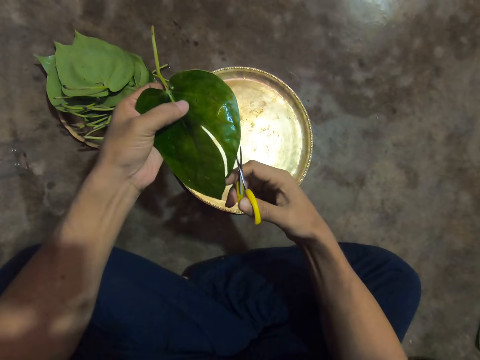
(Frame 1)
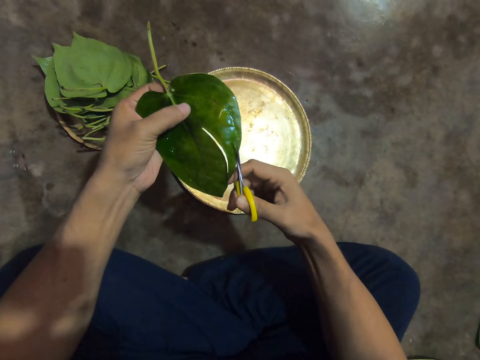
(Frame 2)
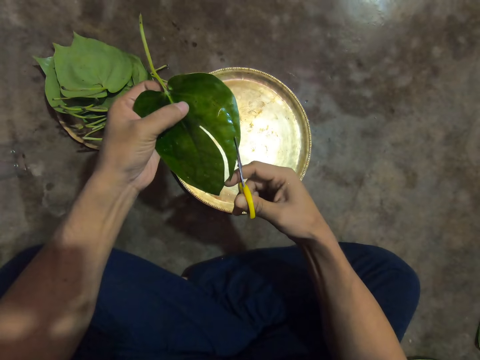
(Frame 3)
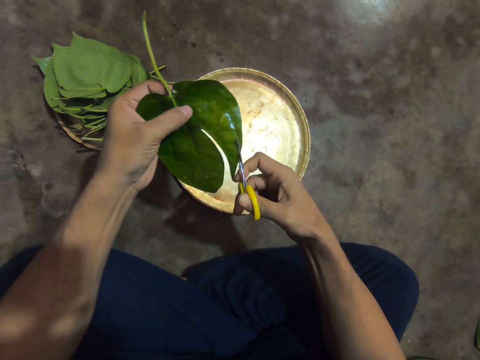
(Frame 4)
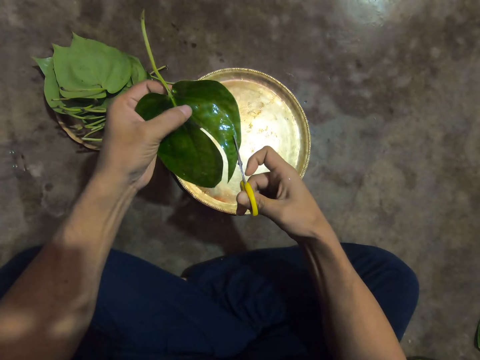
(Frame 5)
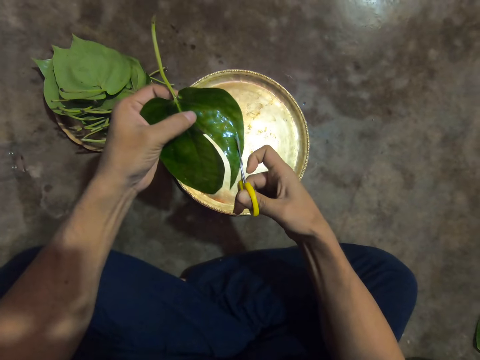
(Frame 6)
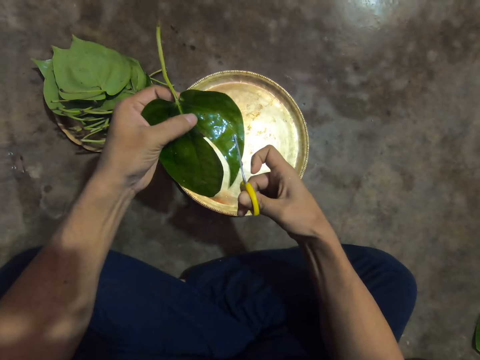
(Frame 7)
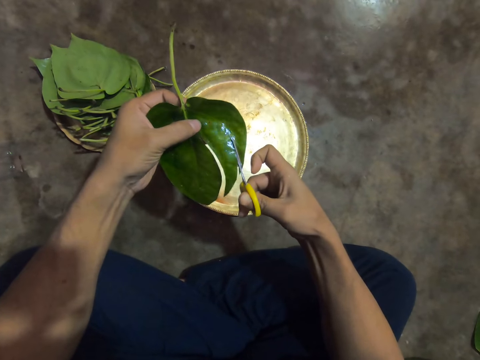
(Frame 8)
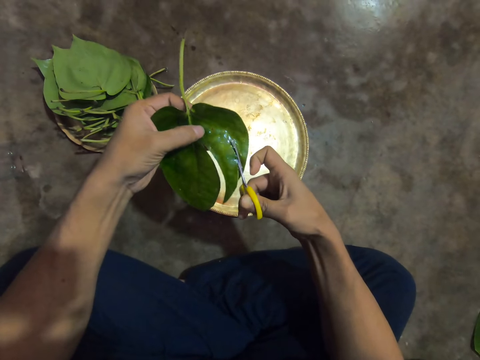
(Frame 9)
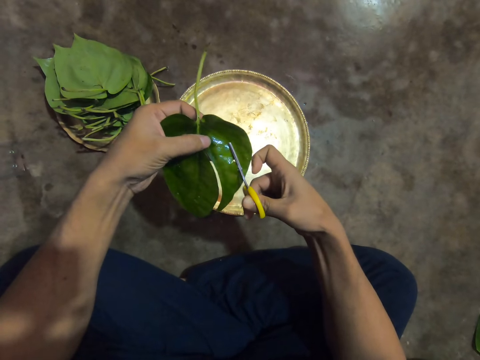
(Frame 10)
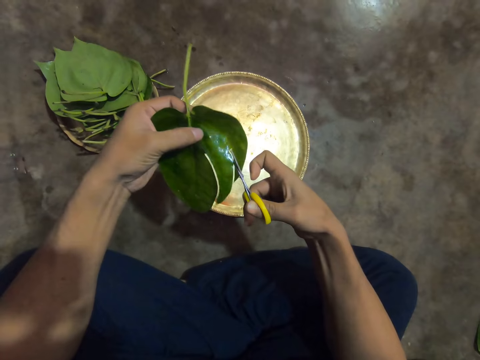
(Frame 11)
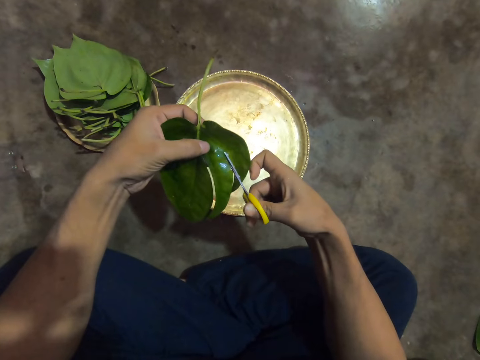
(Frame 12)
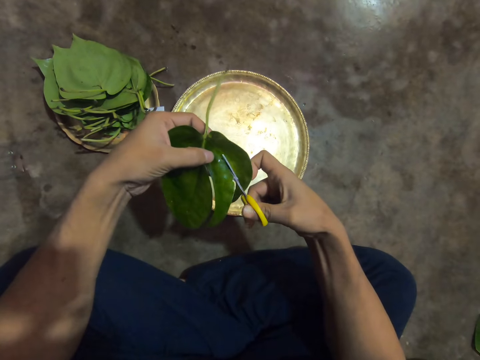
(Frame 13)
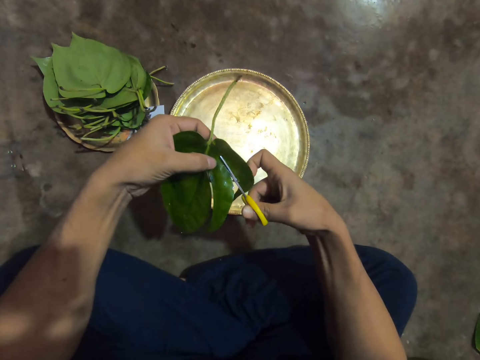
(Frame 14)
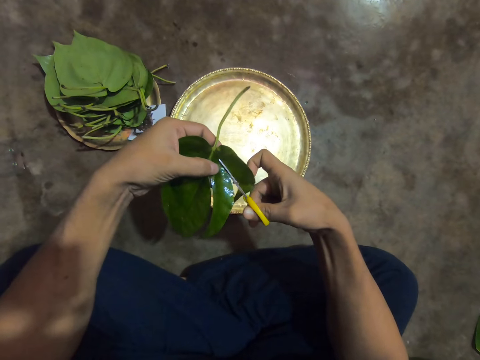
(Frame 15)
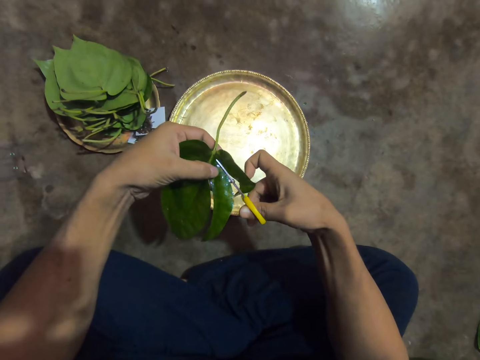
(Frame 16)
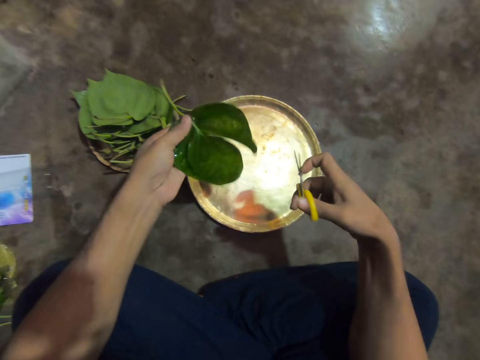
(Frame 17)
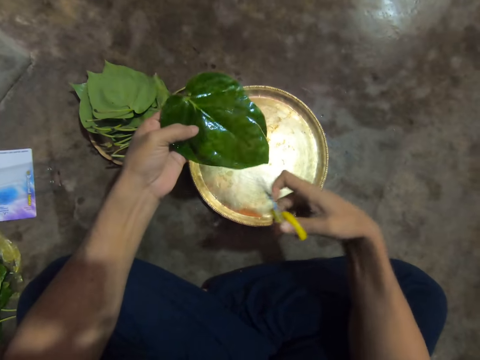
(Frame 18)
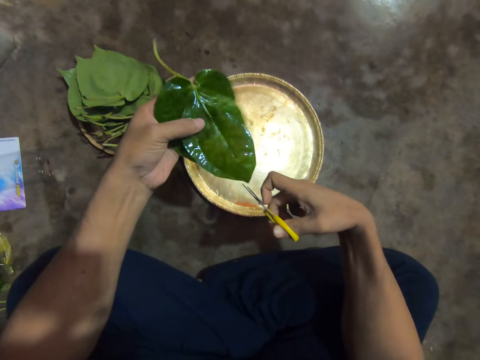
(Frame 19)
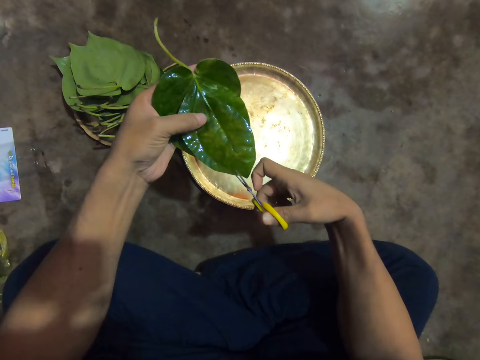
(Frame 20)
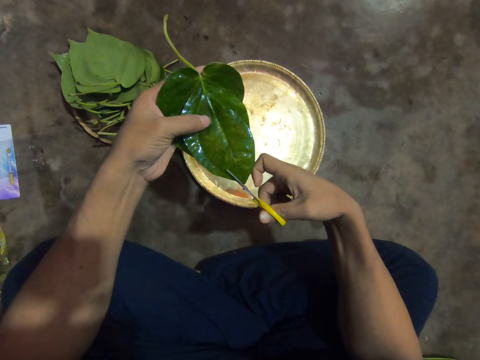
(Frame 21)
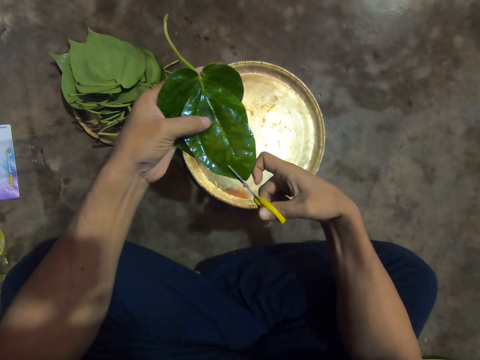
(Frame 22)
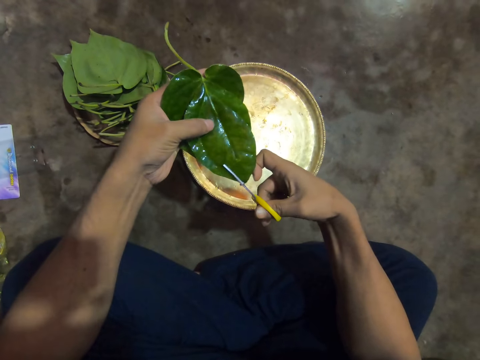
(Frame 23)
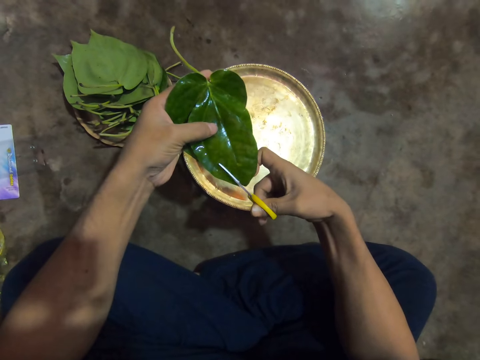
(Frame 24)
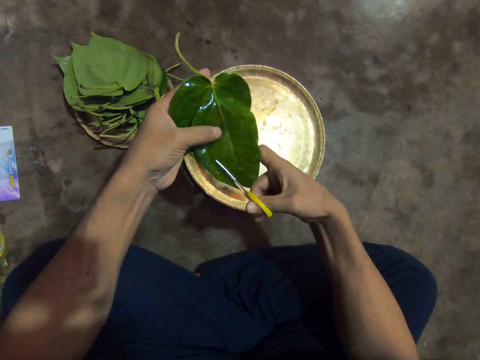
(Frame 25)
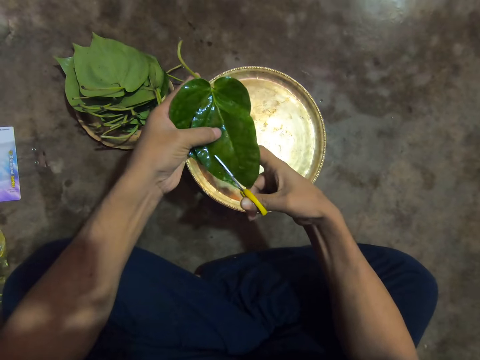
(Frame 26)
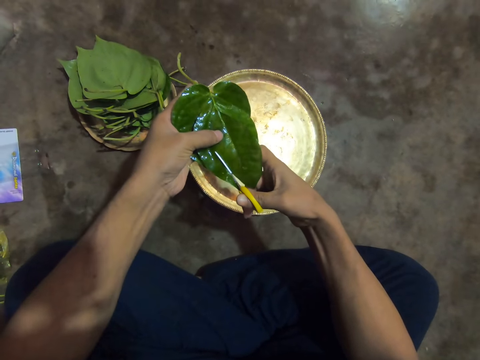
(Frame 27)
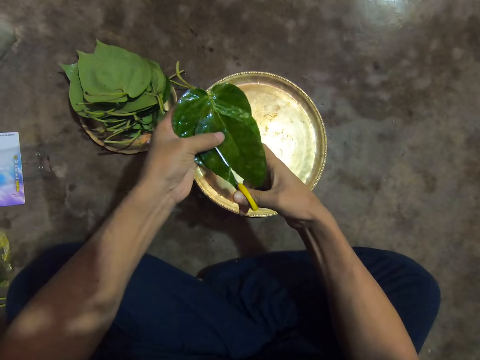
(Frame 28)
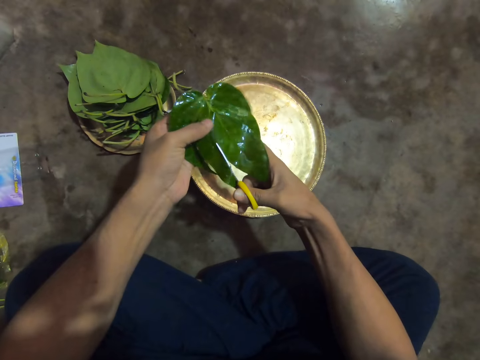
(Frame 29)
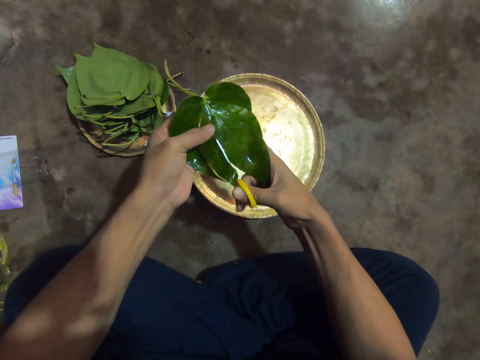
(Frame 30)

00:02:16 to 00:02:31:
The camera wearer cuts the leaf with a pair of scissors. She adjusts the leaf on her left hand. She cuts the leaf with the pair of scissors.

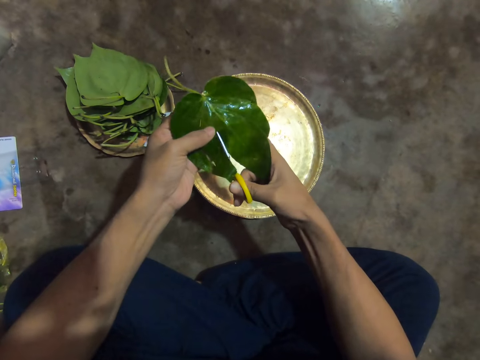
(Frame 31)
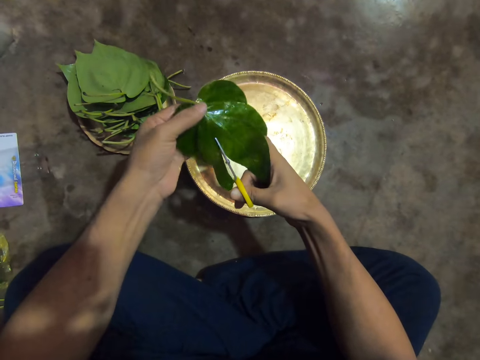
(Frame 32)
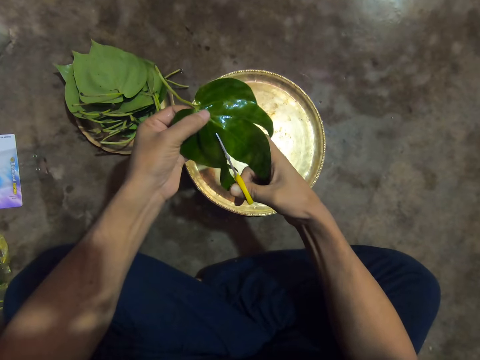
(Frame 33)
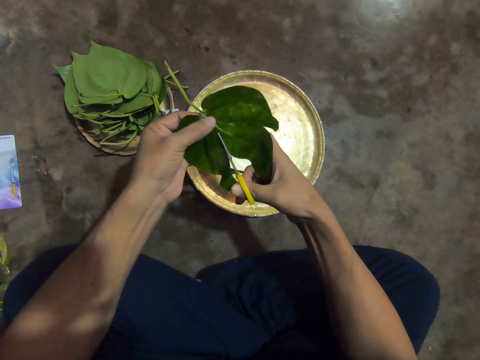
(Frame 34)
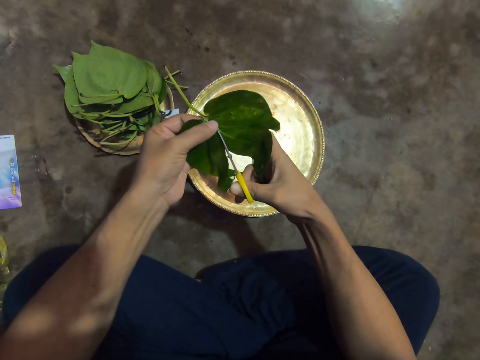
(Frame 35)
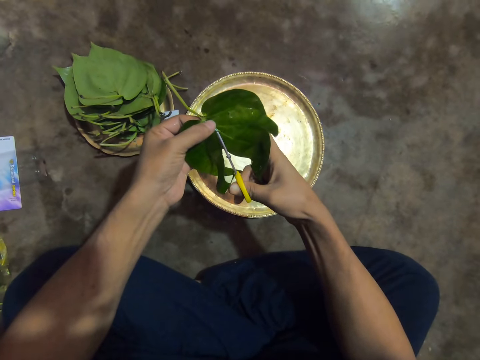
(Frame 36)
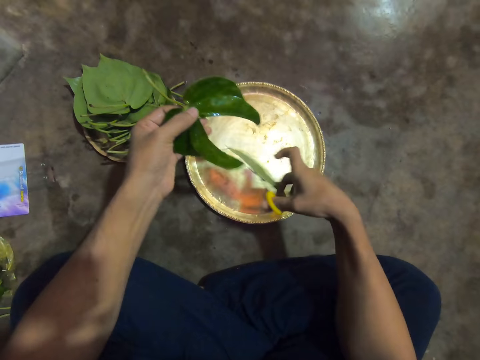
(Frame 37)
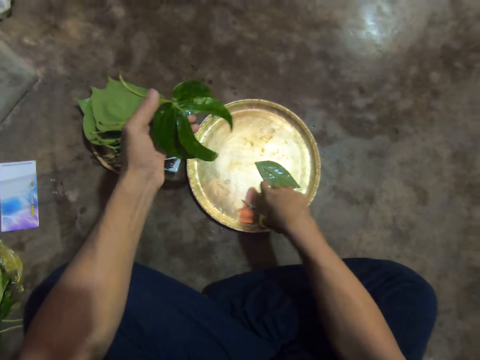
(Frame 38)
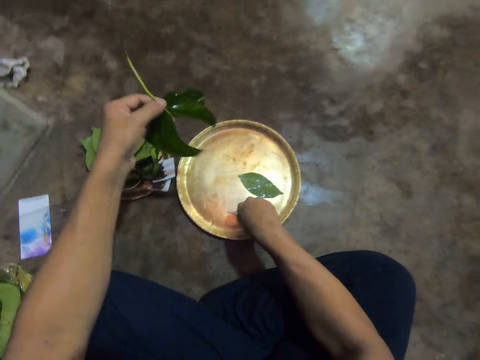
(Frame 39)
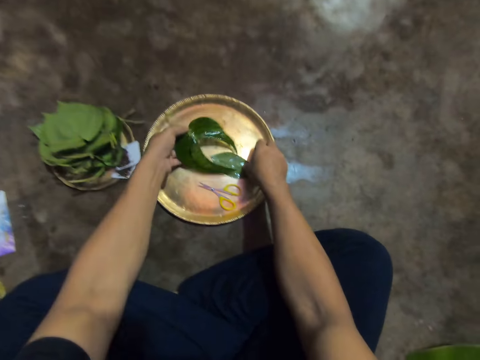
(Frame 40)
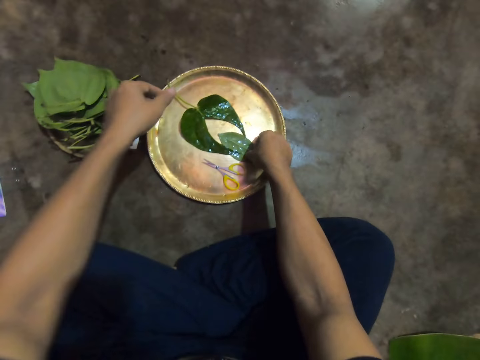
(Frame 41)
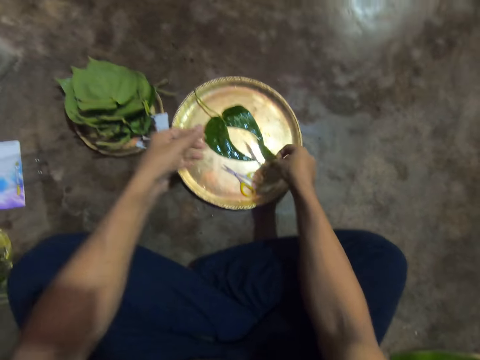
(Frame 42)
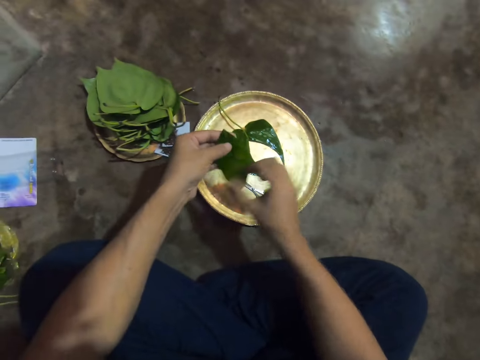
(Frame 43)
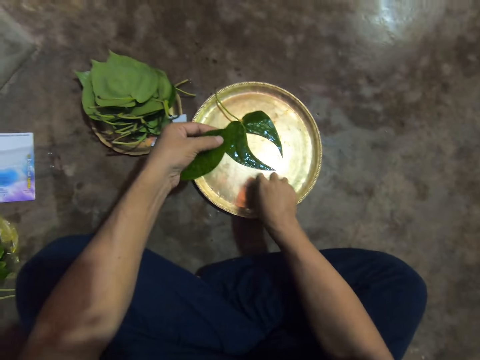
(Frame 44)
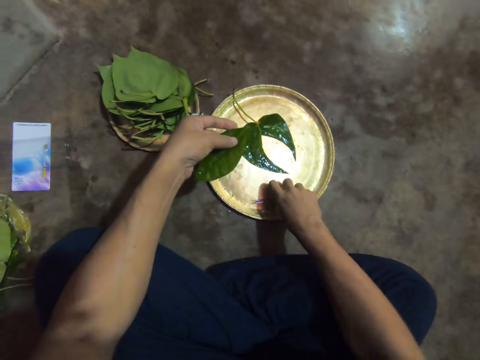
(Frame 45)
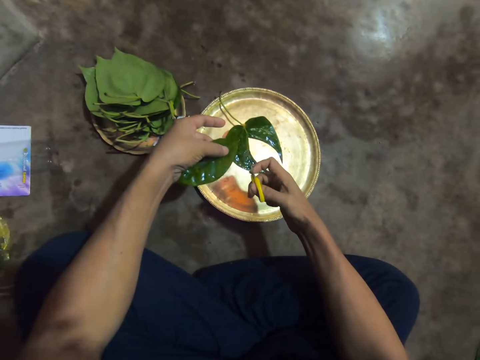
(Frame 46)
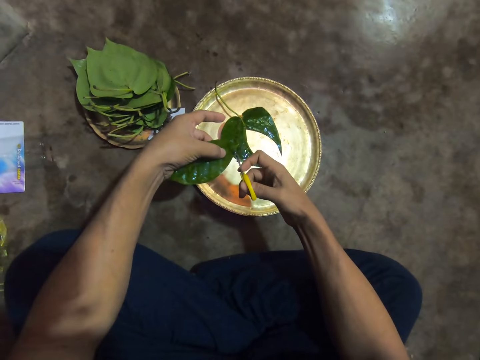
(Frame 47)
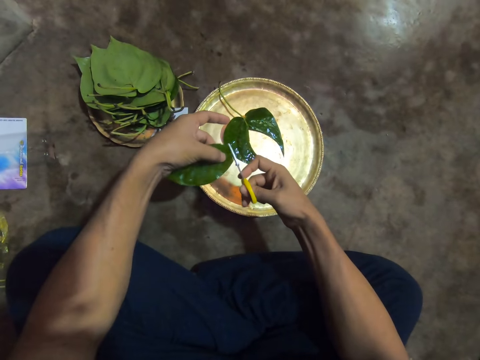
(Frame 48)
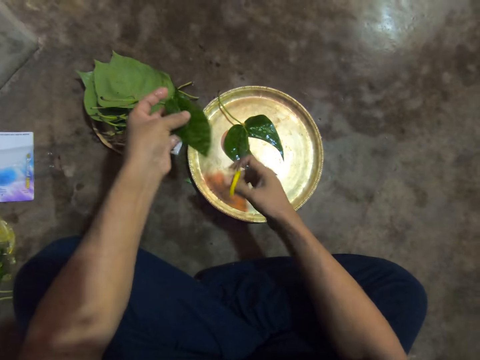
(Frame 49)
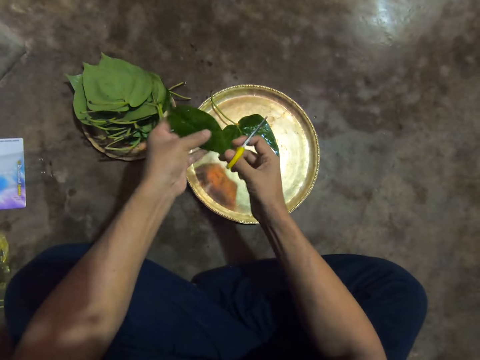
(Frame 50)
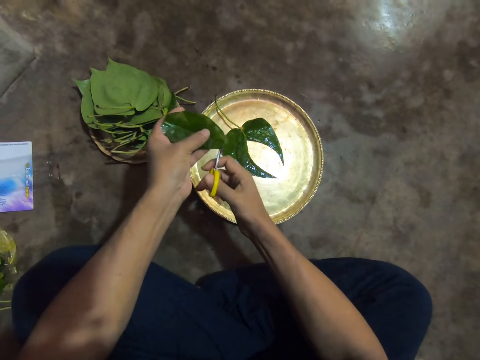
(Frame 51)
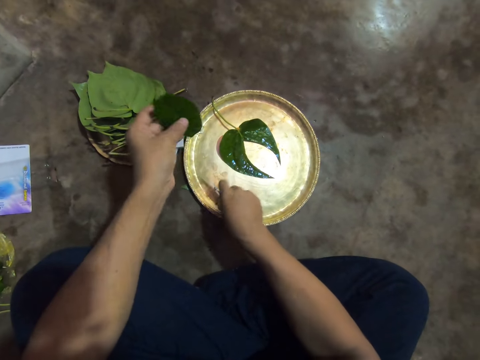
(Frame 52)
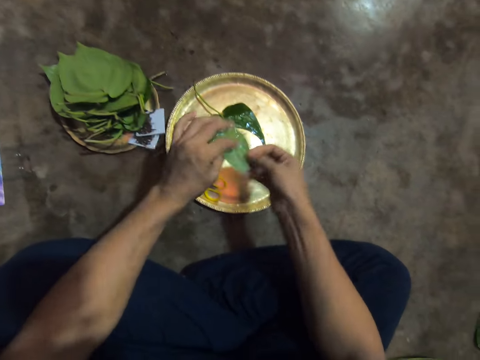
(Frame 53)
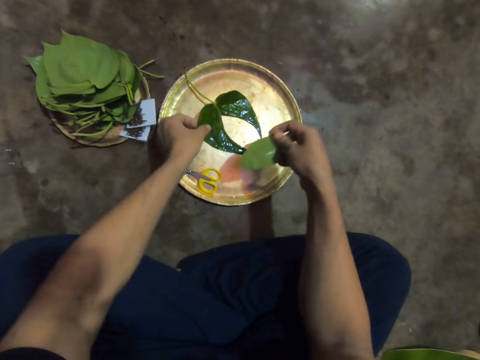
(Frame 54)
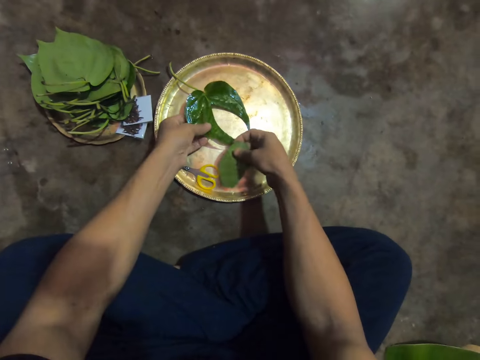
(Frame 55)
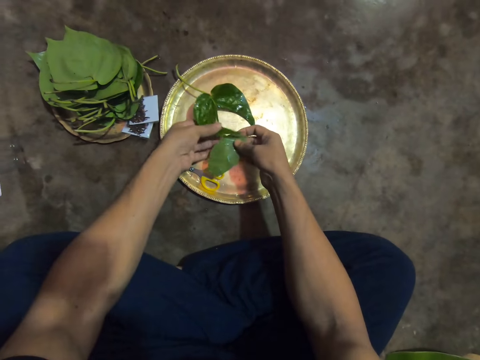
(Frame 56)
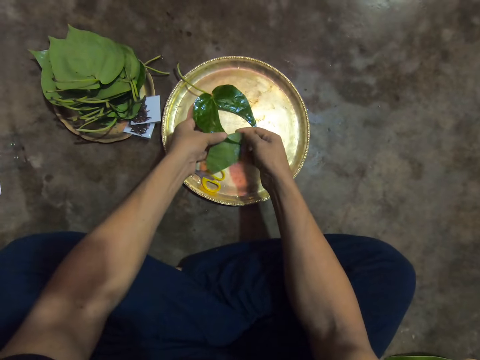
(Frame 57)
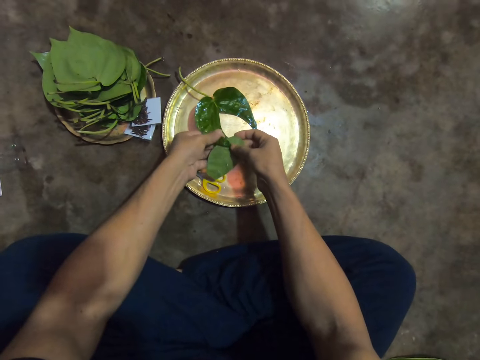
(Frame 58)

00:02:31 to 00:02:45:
The camera wearer drops a piece of leaf in the tray. They inspect a leaf on her left hand. They place the pair of scissors onto the tray on the floor. They place the leaf in his left hand onto the tray on the floor. They pick the leaf from the tray on the floor with his right hand. They pass the leaf in his right hand to his left hand. They pick the pair of scissors from the tray on the floor with his right hand. They cut the leaf in his left hand with the pair of scissors in his right hand. They adjust the piece of leaf on her hand. They cut the leaf with the pair of scissors. They place the pair of scissors onto the tray on the floor. They pass the leaf in his left hand to his right hand. They hold the piece of leaf with her right hand. They pick the leaf from the tray on the floor with his left hand. They drop the leaves in both hands onto the tray on the floor.
